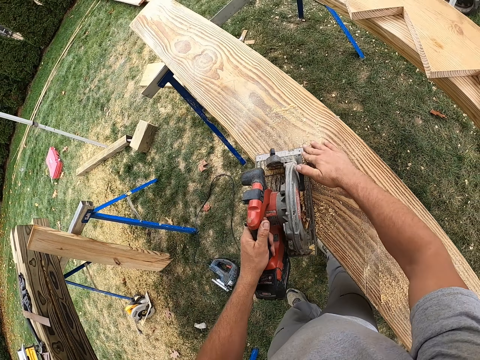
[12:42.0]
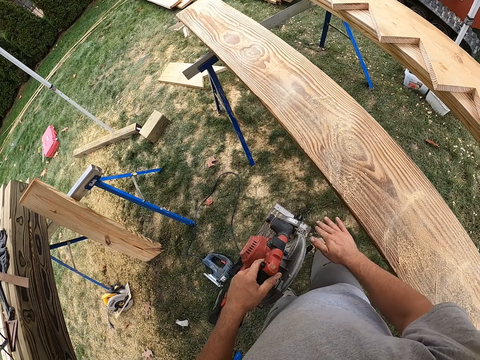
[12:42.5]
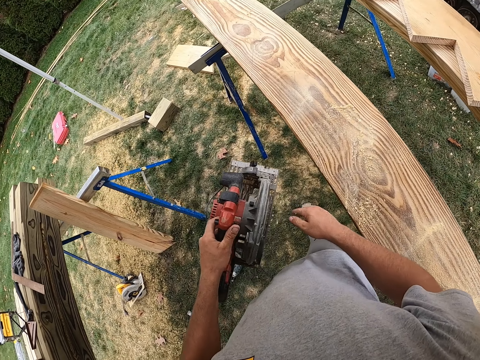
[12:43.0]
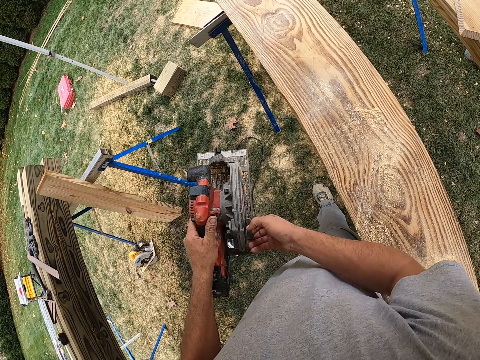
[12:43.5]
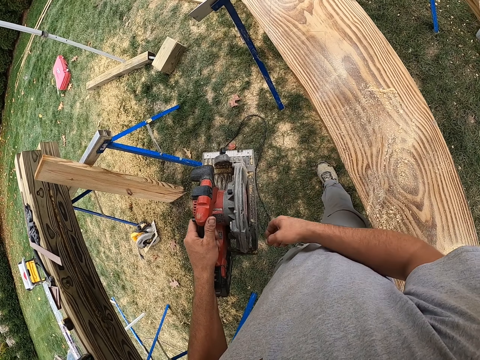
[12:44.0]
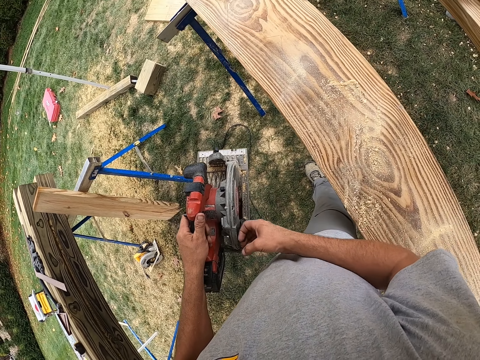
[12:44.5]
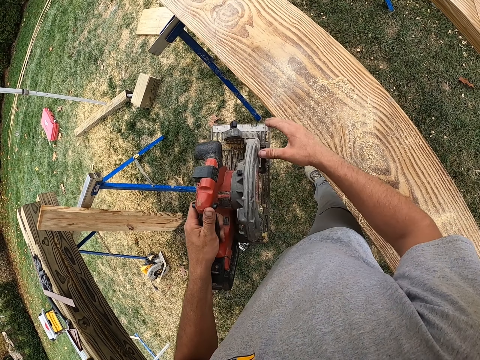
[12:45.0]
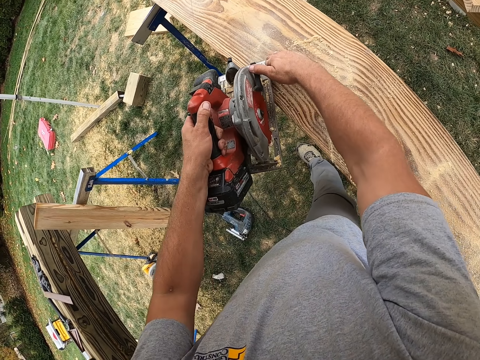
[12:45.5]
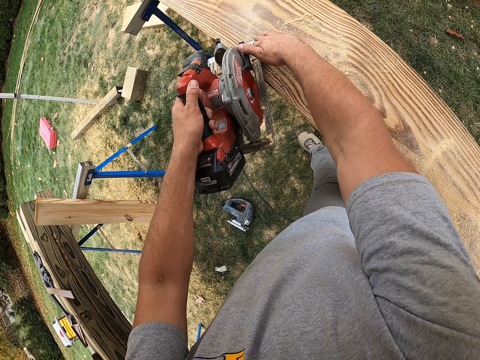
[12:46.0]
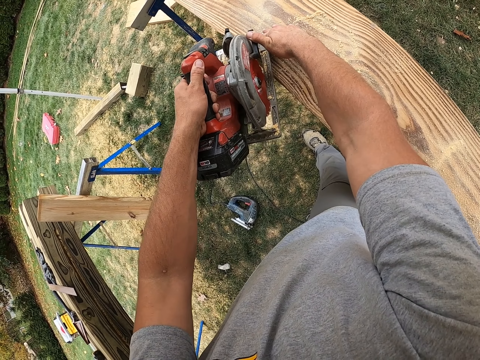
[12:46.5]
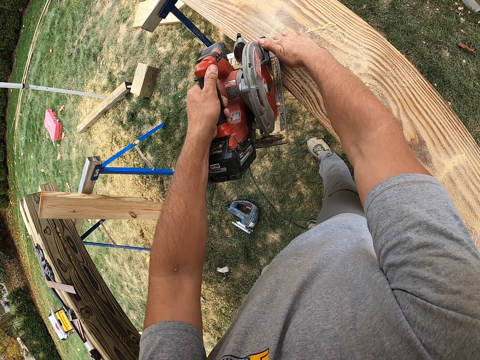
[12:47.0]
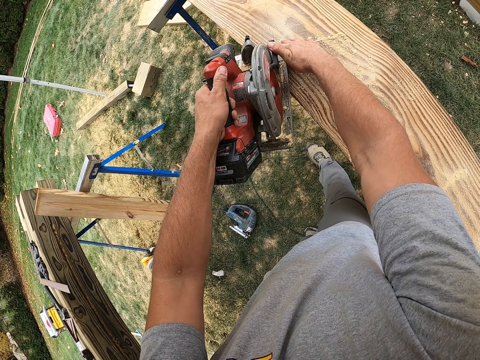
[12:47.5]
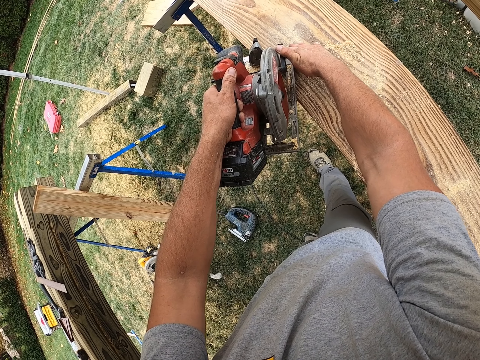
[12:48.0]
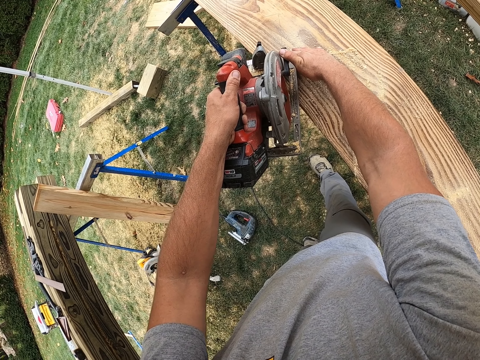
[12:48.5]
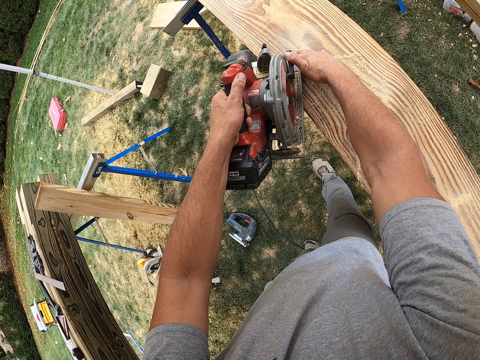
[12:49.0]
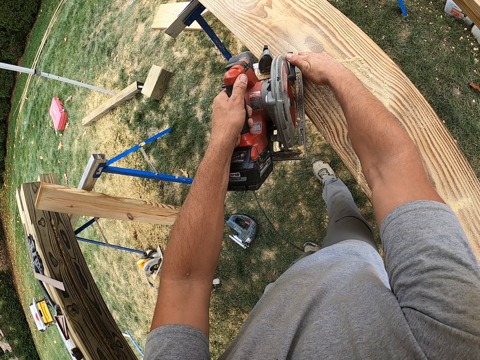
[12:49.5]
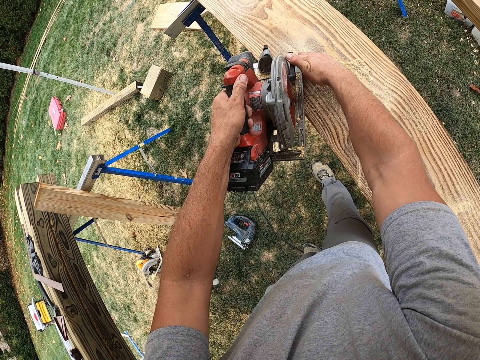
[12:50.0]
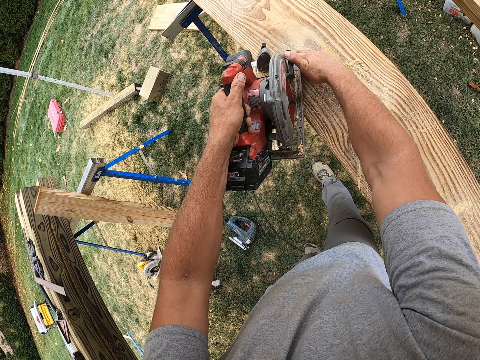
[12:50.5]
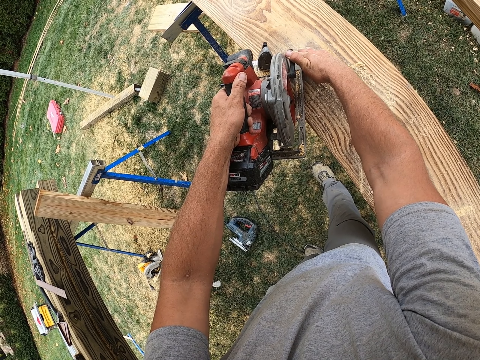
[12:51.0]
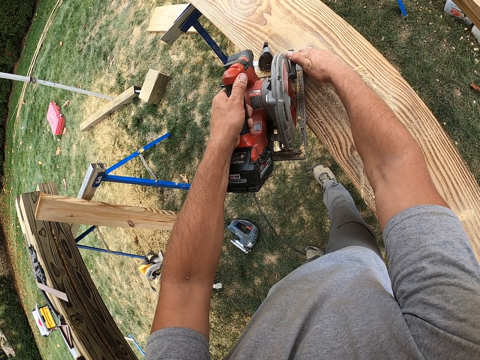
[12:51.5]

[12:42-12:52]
The camera wearer starts a circular saw. They cut wood with the circular saw.

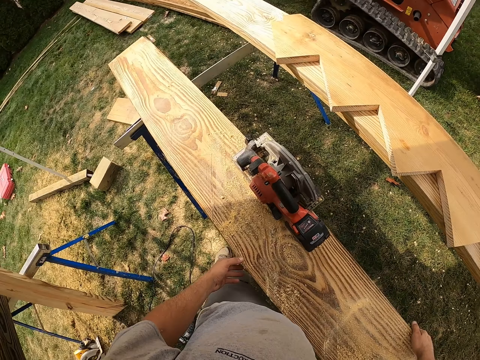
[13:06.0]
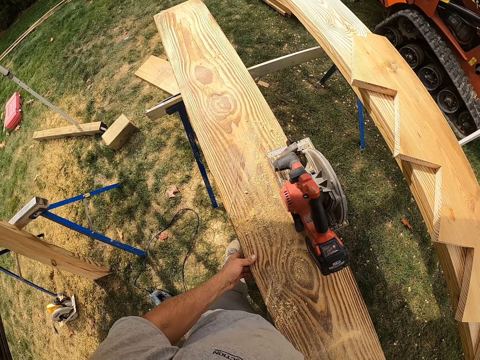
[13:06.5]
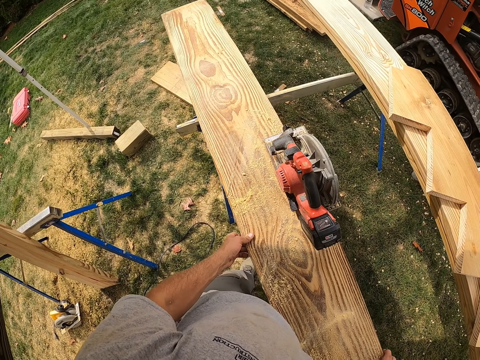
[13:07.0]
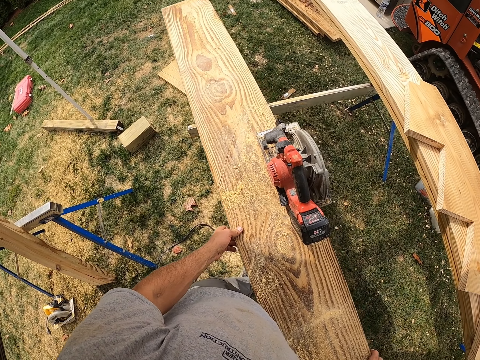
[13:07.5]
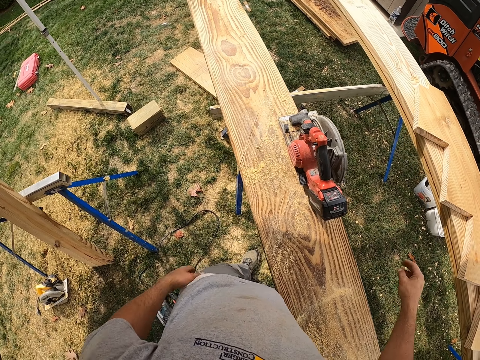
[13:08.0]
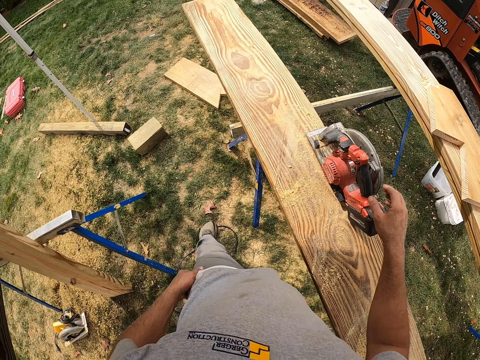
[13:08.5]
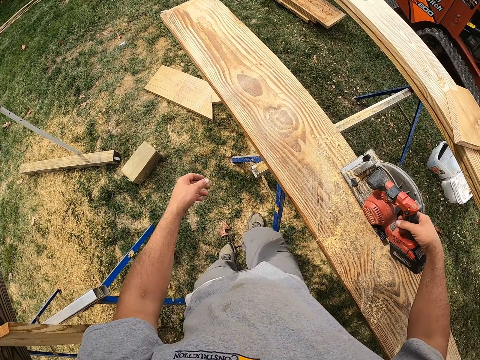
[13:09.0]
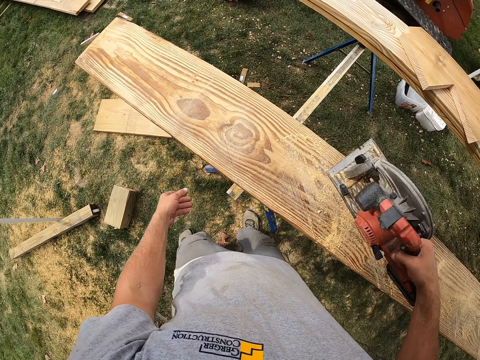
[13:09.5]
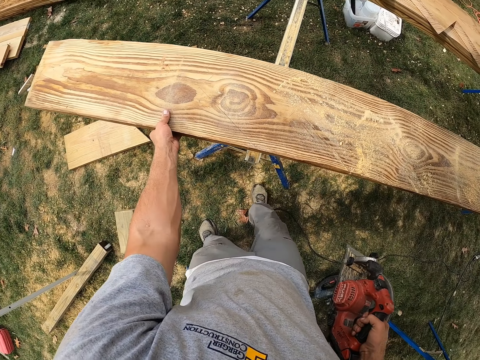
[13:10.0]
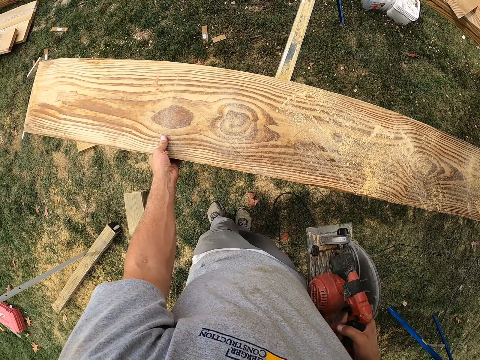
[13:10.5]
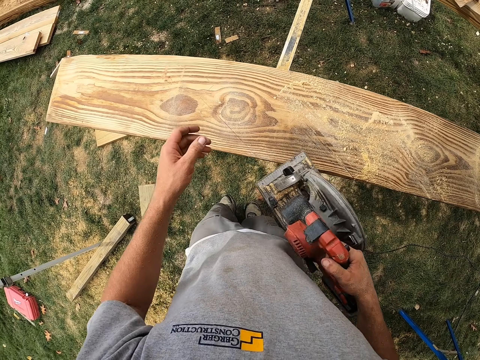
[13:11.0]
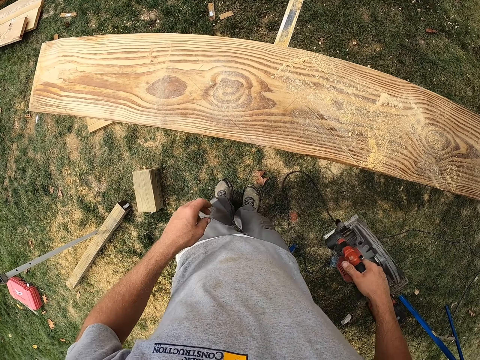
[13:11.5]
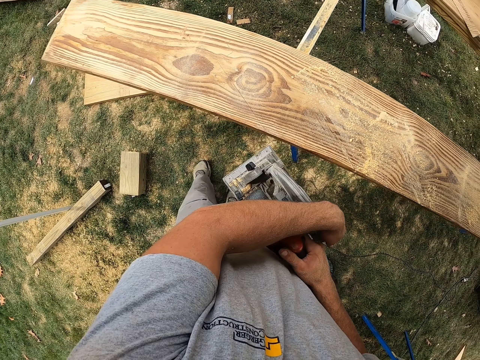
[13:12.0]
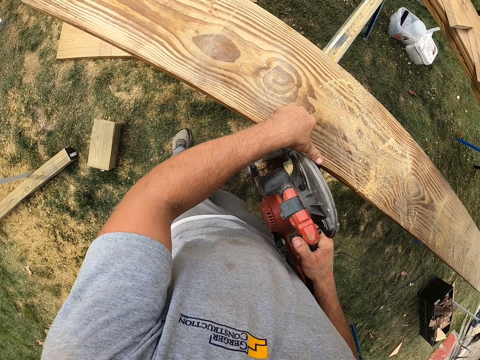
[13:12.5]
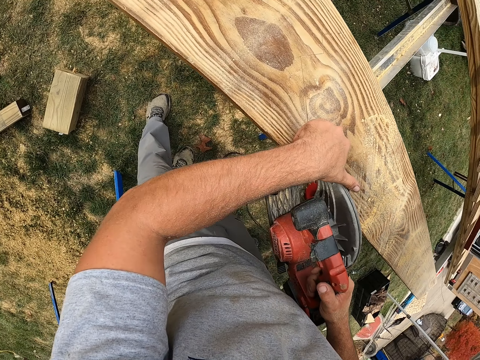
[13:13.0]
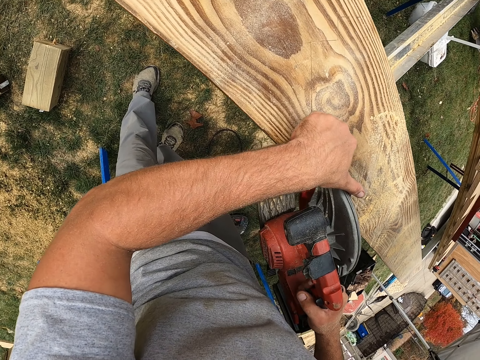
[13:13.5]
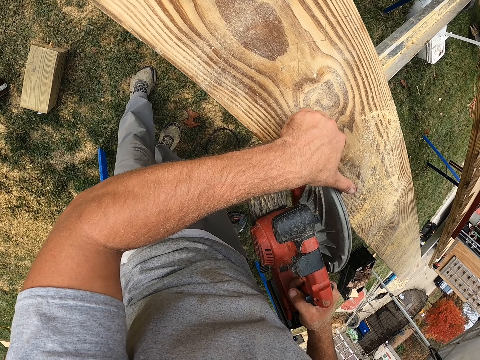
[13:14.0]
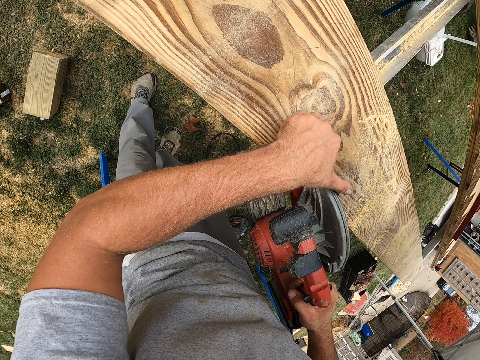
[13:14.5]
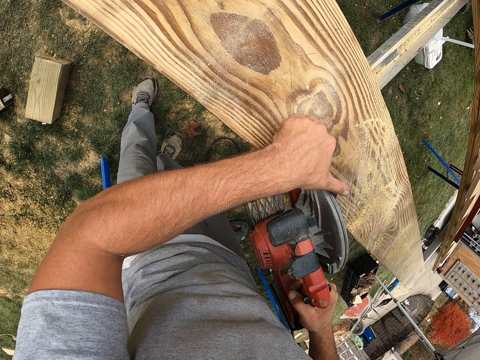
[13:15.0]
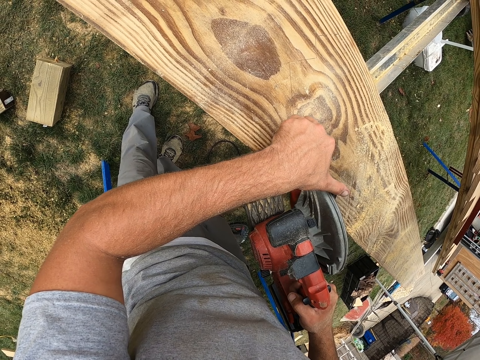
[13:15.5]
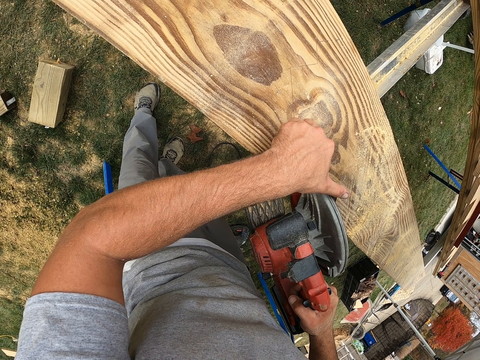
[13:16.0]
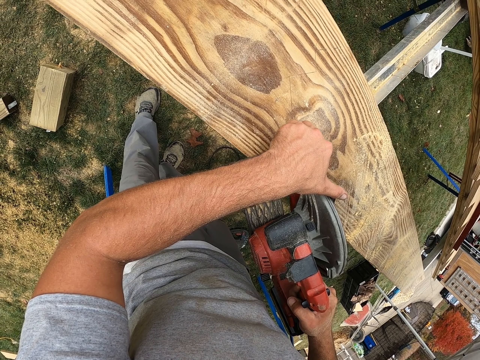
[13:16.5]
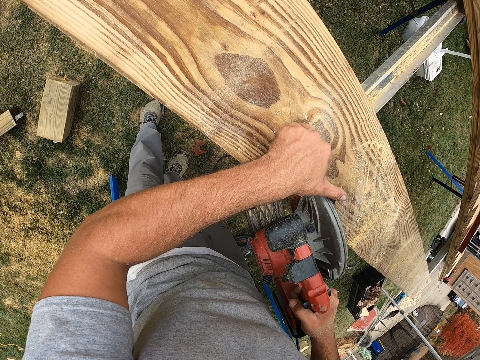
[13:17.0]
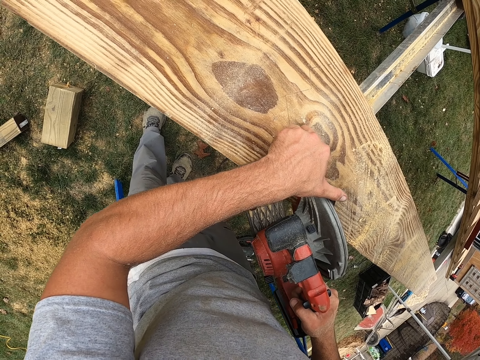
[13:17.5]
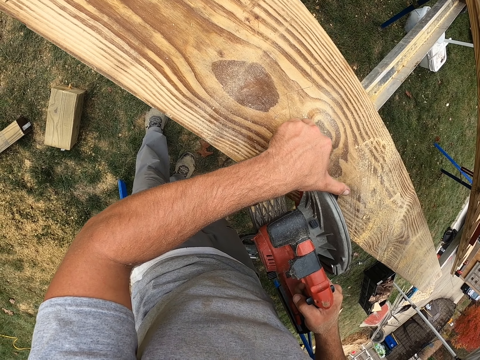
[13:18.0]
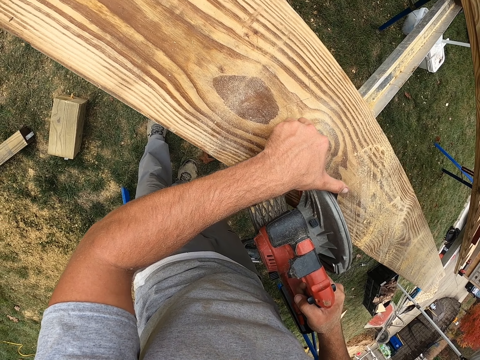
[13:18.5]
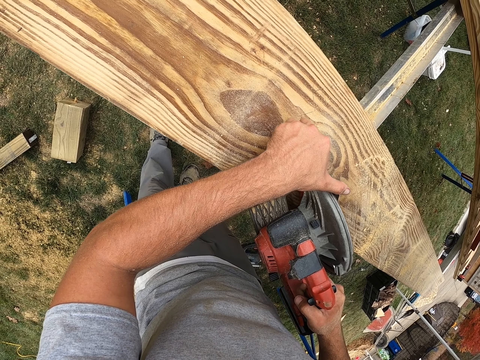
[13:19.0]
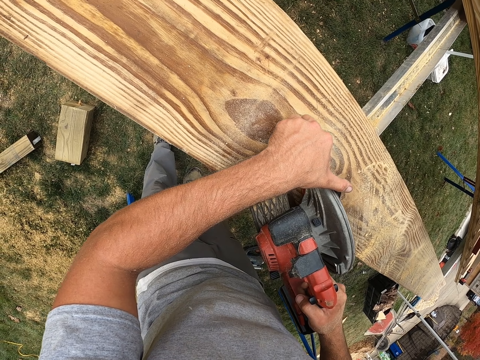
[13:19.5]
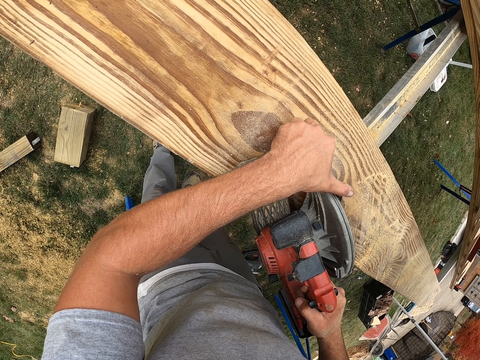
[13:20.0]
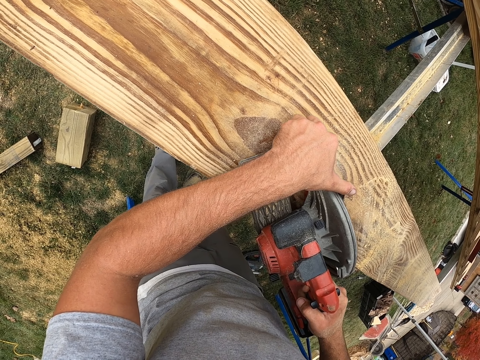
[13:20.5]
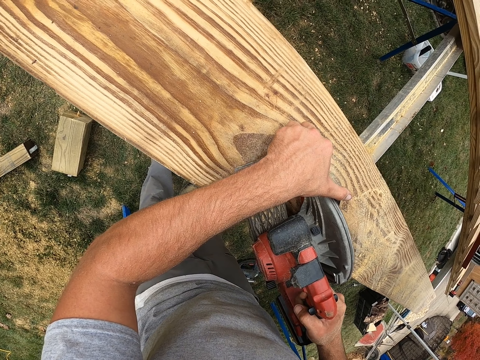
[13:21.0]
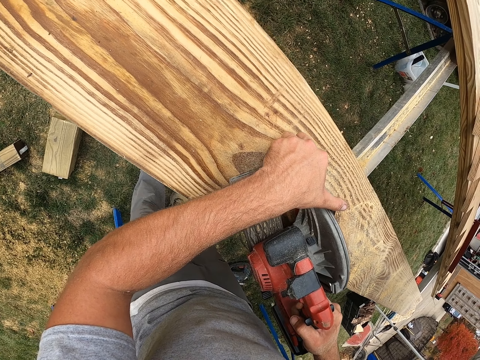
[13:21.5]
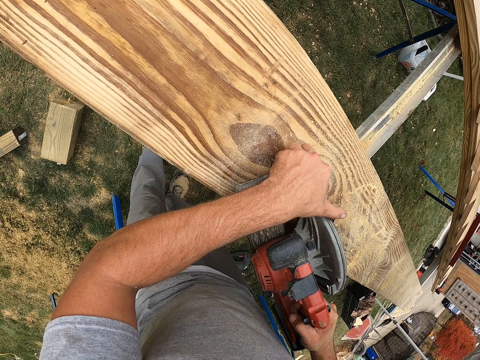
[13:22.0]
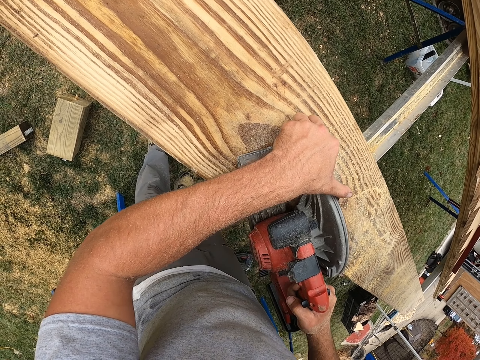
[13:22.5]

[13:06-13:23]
The camera wearer moves wood with both hands. They take a circular saw on the wood. They pull the wood with the left hand. They start the circular saw. They cut the wood with the circular saw.
